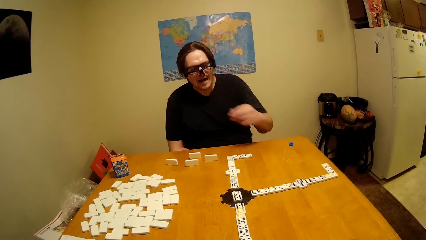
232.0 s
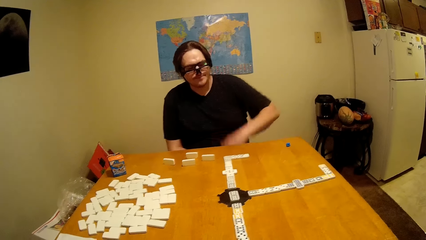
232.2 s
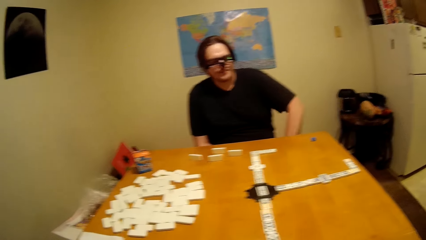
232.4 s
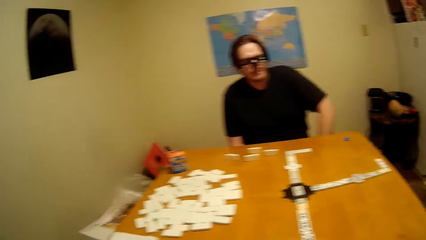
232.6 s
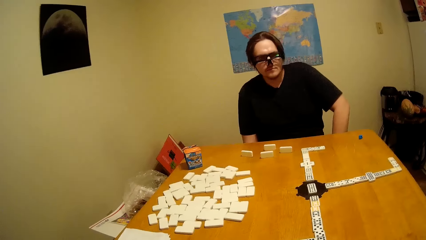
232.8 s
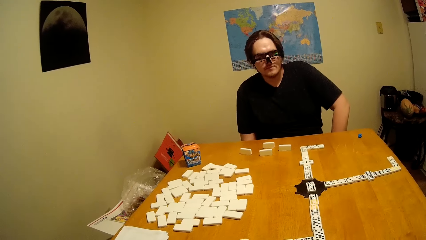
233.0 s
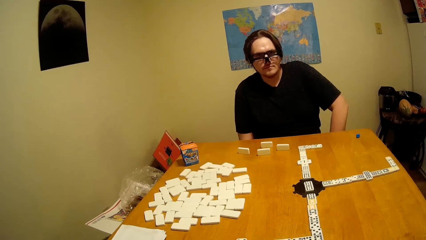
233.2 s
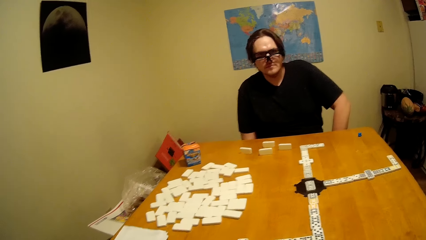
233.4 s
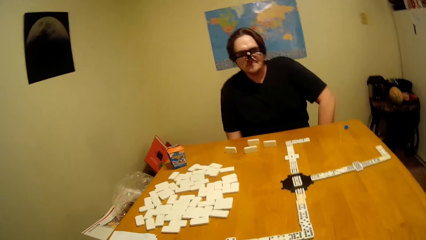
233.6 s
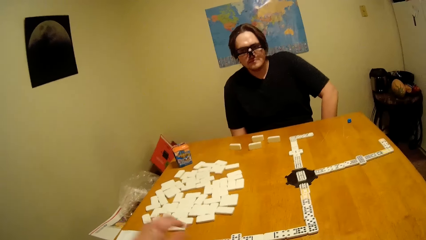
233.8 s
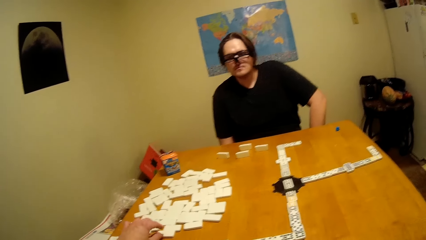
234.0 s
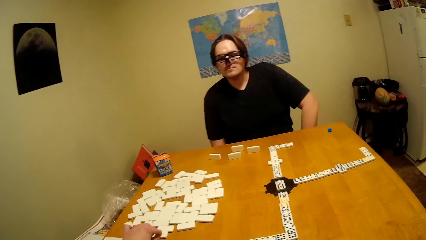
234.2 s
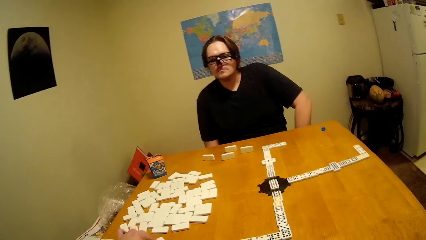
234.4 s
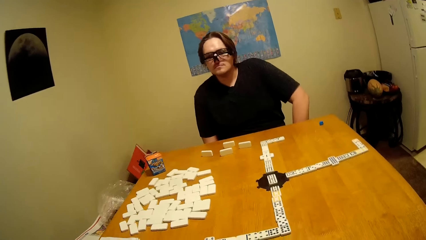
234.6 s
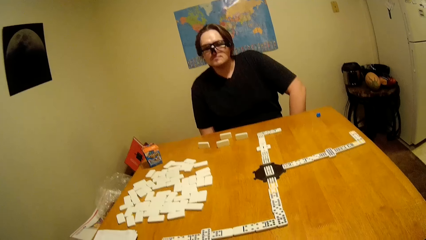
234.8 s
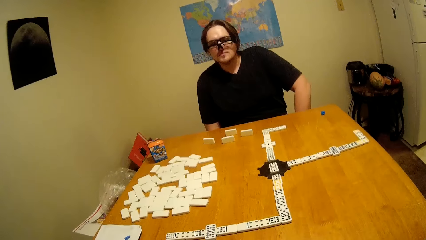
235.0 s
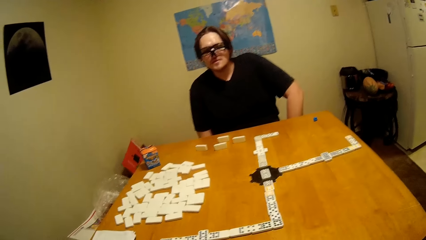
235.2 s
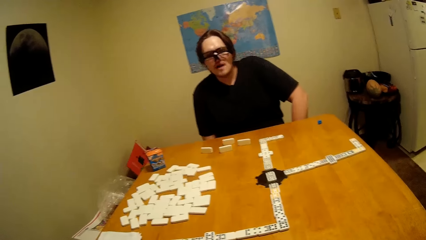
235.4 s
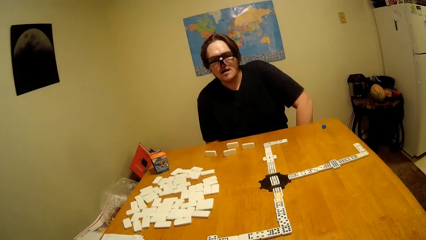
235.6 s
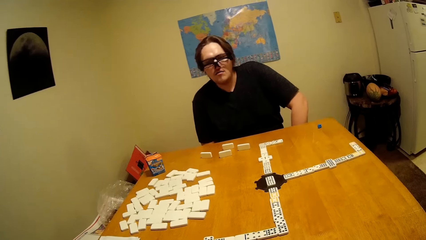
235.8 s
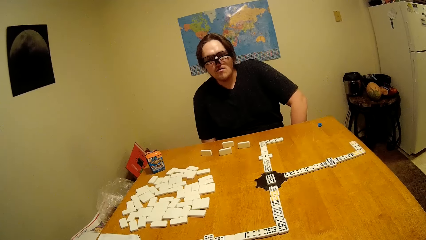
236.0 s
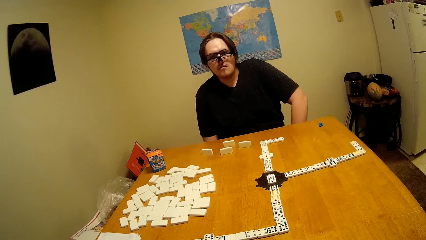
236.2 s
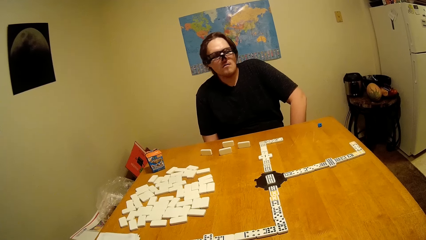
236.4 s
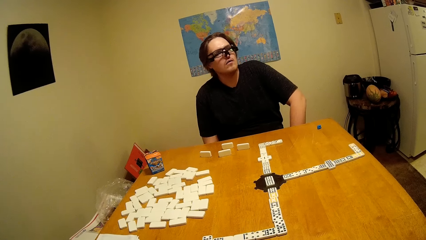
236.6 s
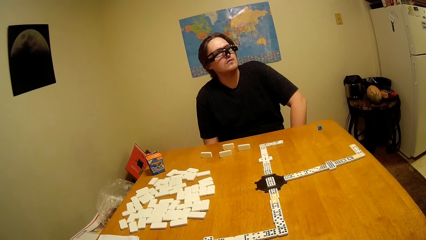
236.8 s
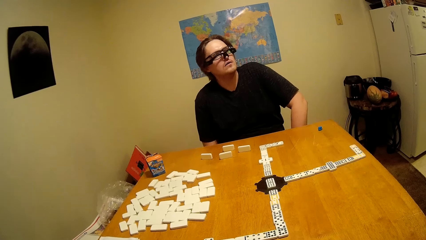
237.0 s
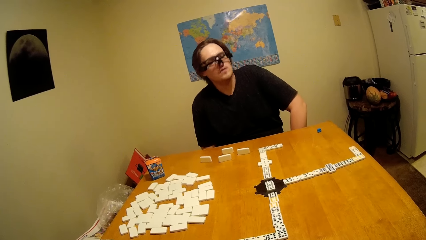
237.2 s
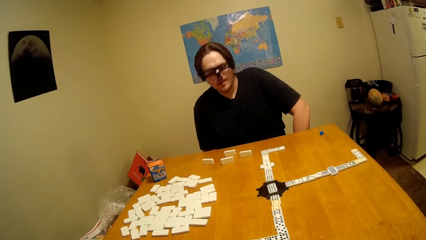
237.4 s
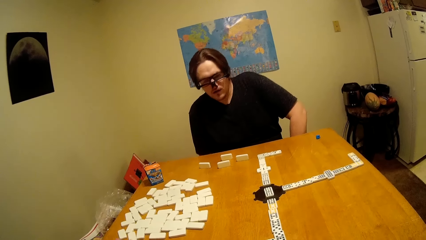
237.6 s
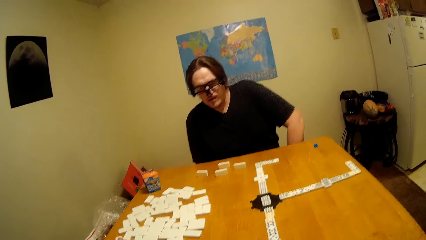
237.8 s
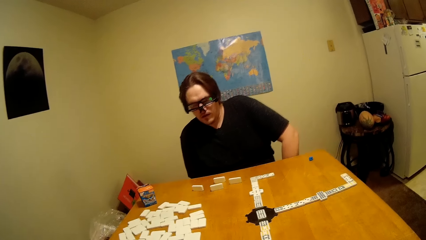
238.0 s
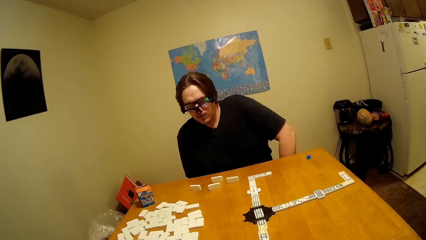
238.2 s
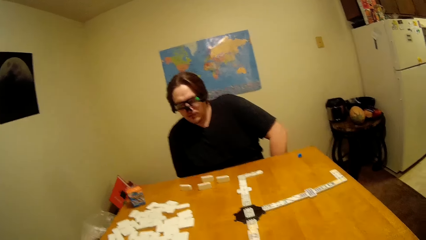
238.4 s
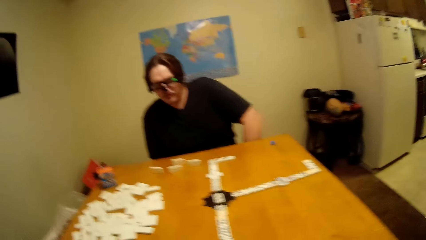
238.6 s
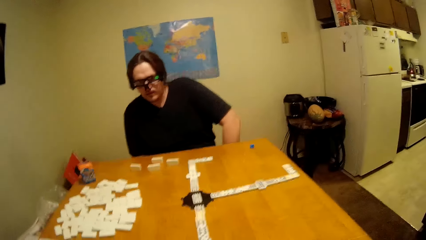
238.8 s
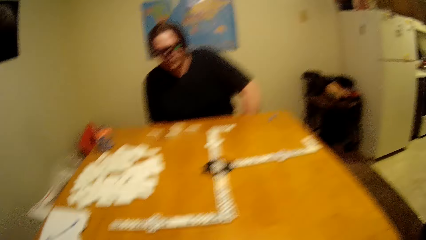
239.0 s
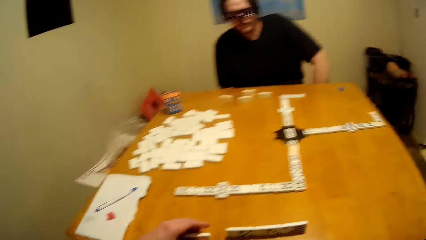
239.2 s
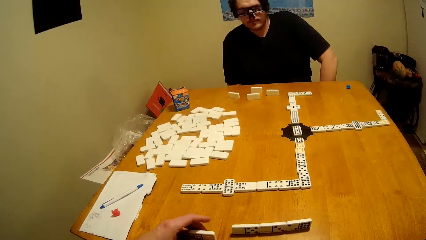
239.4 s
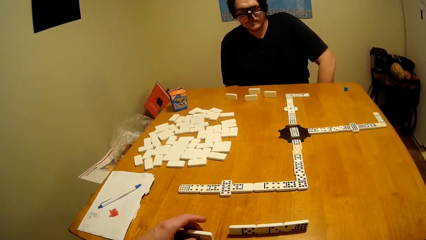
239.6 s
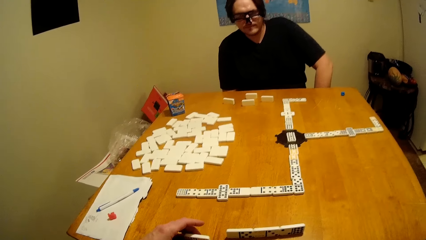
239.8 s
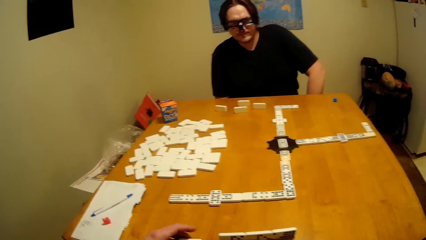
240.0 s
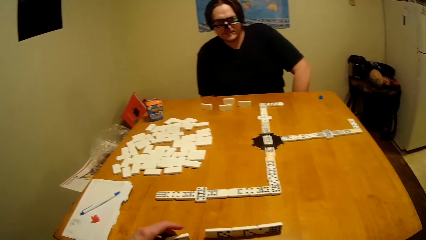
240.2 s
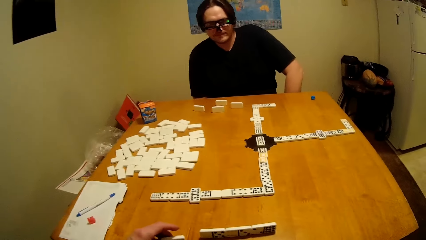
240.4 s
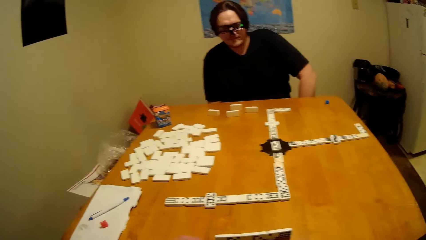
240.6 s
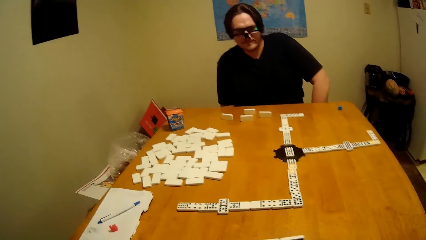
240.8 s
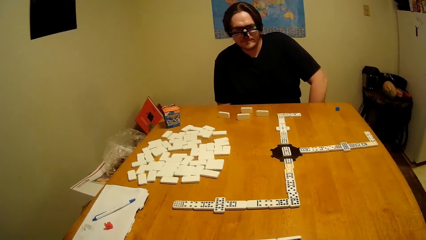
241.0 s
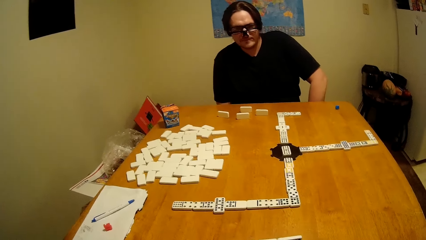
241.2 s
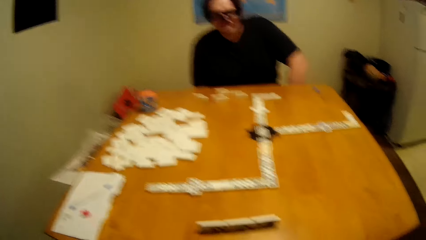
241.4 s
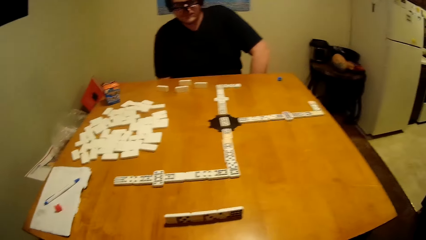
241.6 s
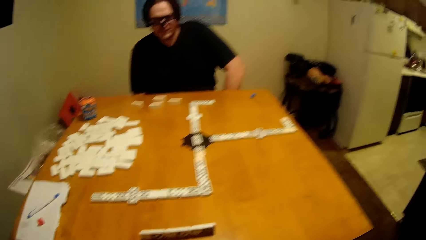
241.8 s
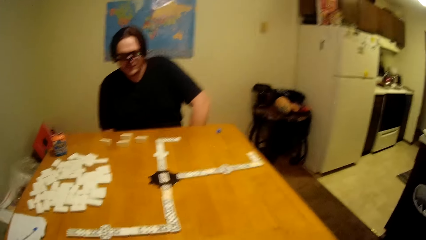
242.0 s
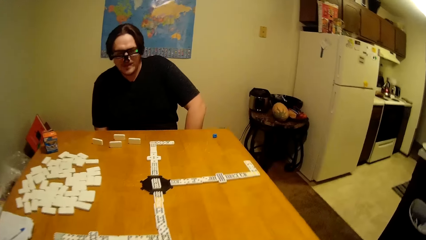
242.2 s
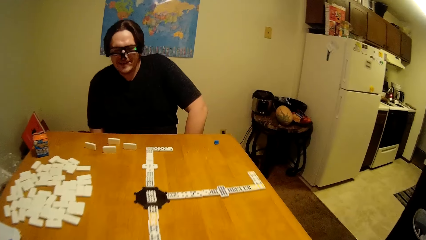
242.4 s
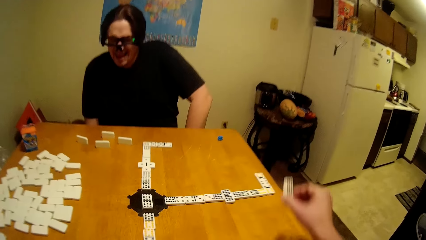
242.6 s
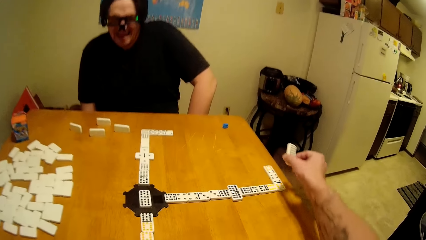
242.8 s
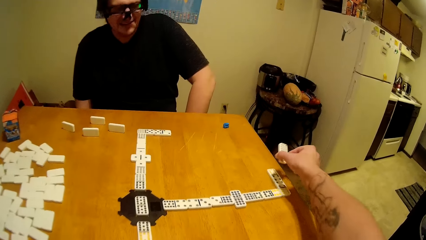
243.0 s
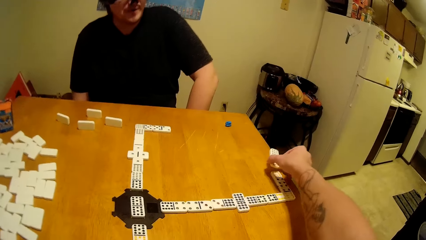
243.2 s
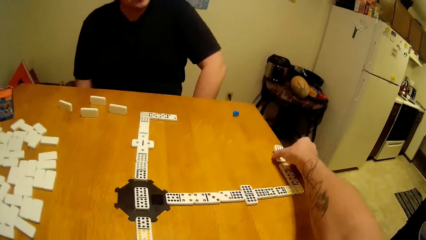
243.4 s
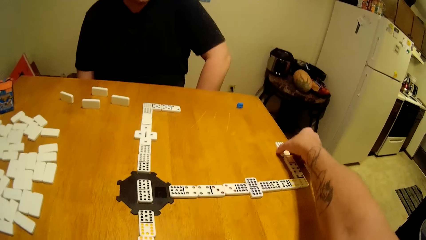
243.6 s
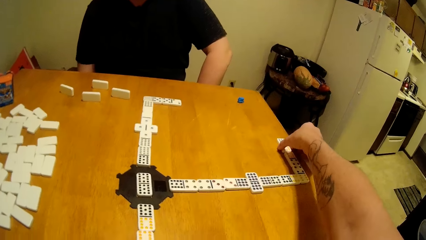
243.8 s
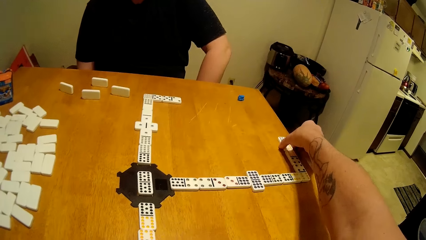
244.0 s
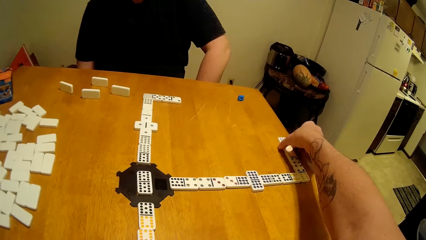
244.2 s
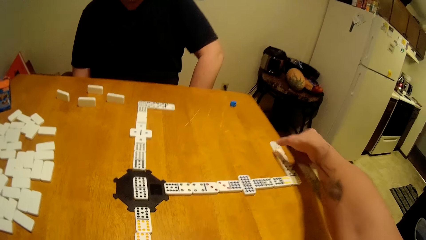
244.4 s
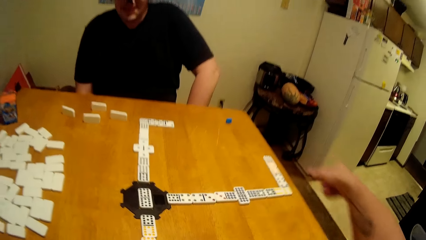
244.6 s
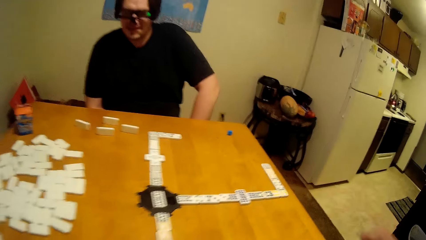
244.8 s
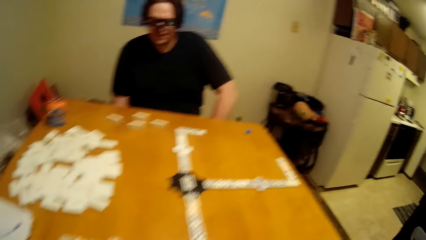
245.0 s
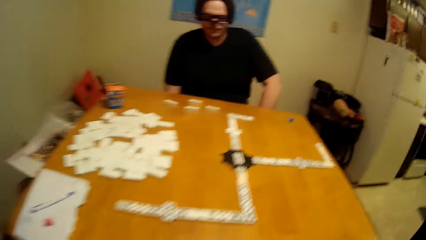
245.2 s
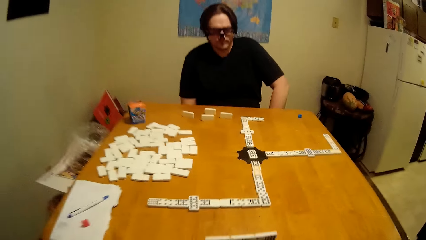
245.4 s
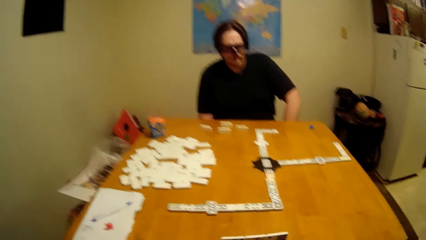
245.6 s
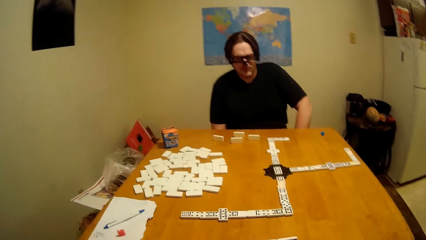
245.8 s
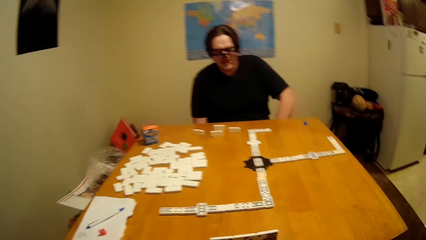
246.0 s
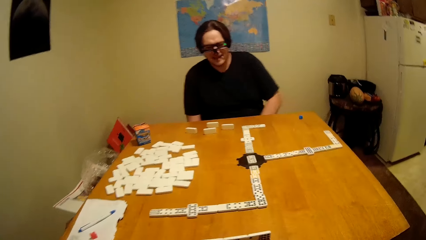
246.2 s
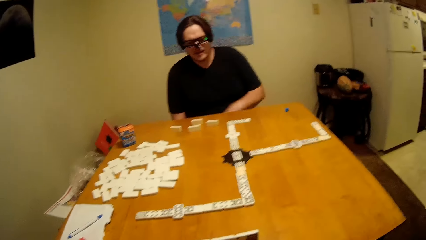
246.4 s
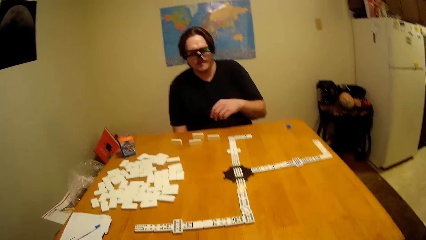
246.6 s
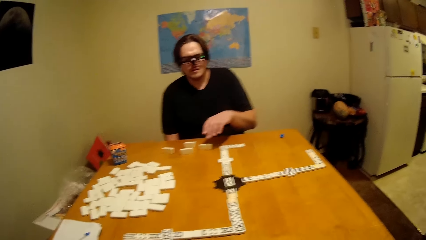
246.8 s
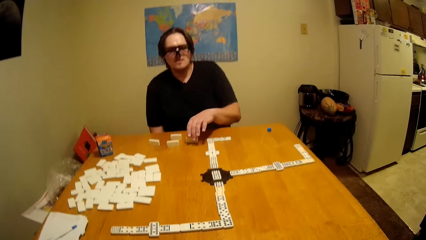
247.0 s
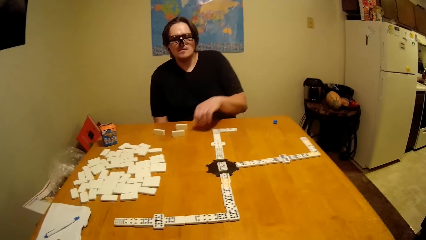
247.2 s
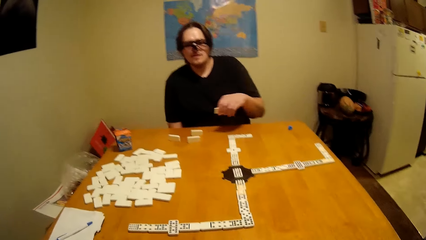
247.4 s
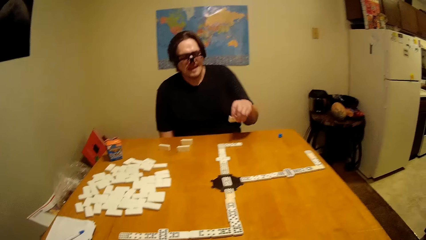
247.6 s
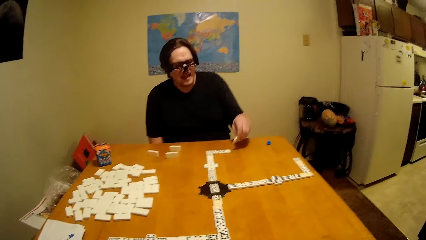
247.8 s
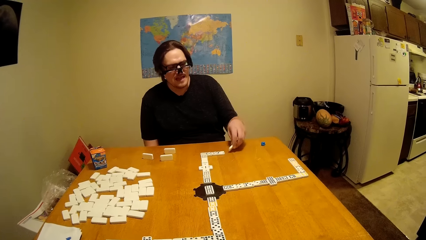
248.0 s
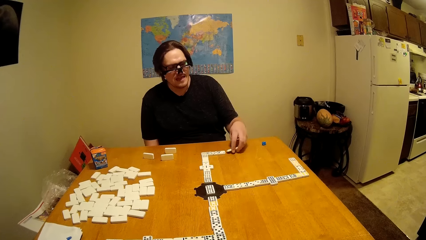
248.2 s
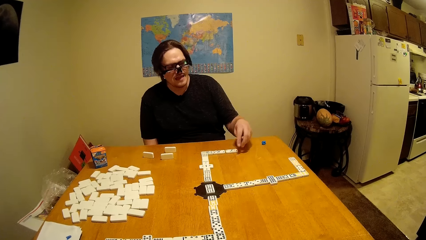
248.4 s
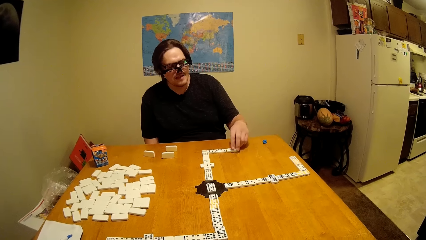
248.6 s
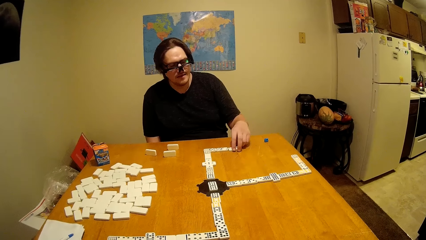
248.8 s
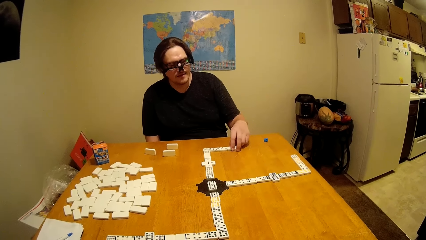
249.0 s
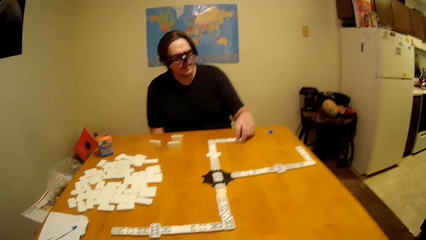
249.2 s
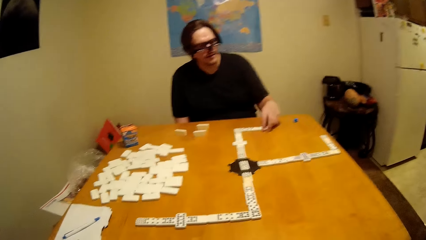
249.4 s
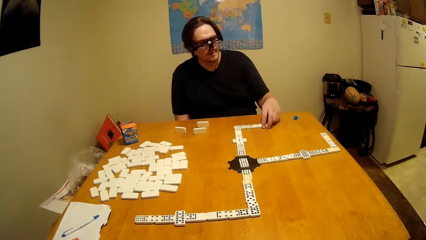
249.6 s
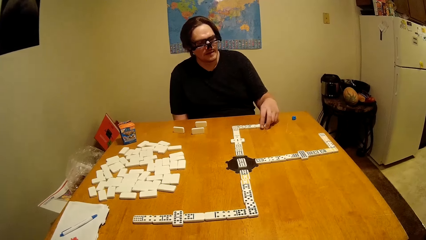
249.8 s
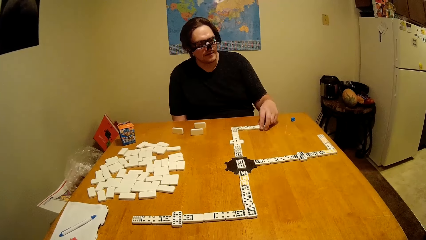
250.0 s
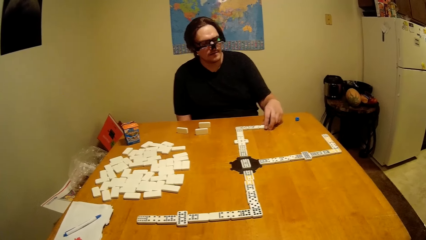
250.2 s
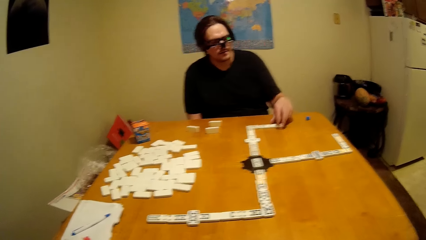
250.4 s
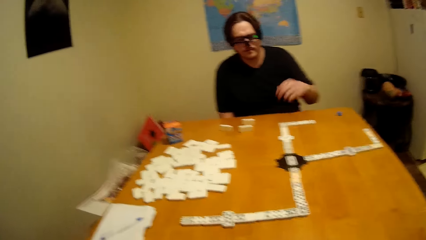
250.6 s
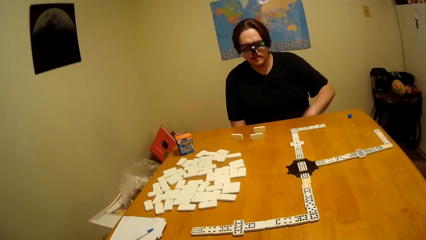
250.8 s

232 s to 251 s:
A man puts the hand down. He talks to the camera wearer. The camera wearer puts the dominoes piece down. They arrange the domino. The man takes the dominoes piece. He arranges the domino and puts the dominoes piece down.
